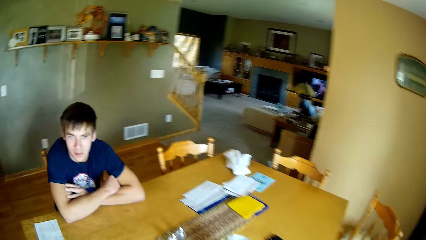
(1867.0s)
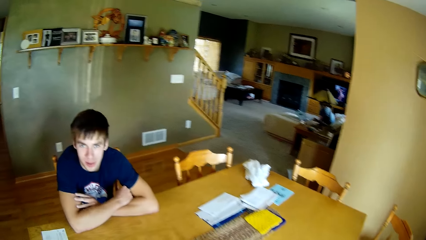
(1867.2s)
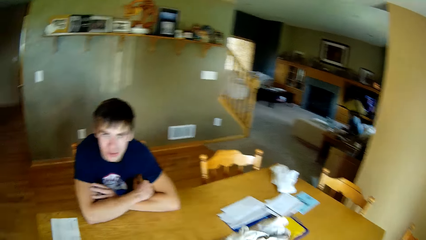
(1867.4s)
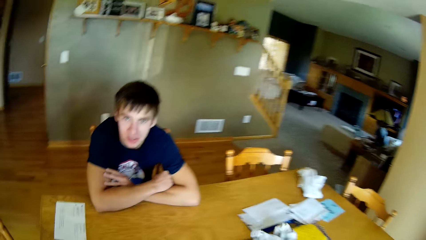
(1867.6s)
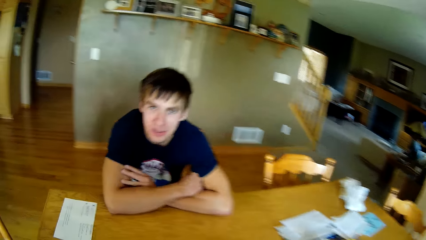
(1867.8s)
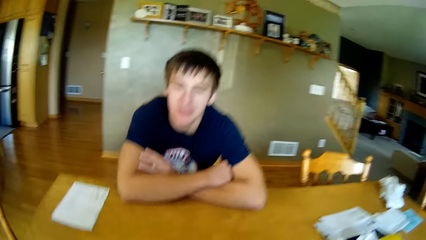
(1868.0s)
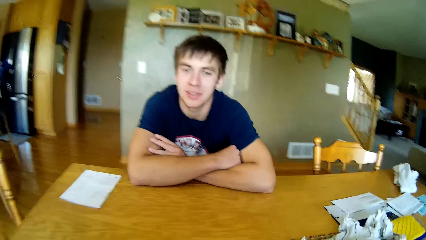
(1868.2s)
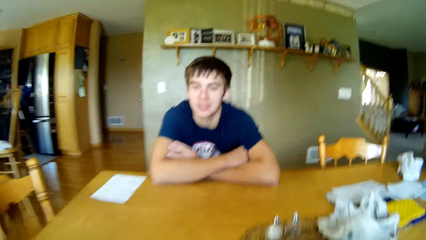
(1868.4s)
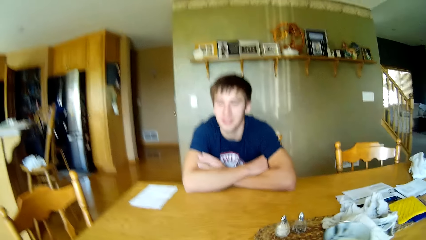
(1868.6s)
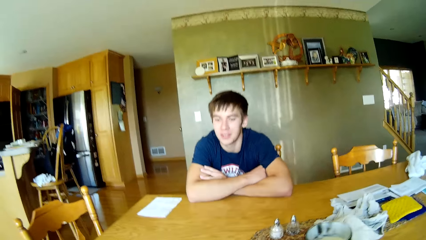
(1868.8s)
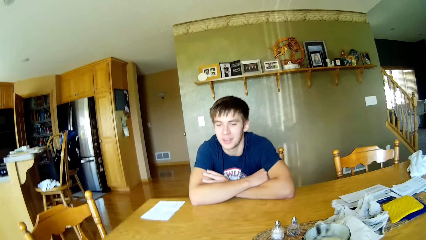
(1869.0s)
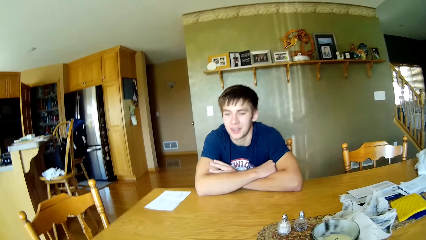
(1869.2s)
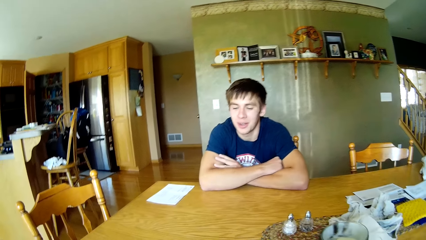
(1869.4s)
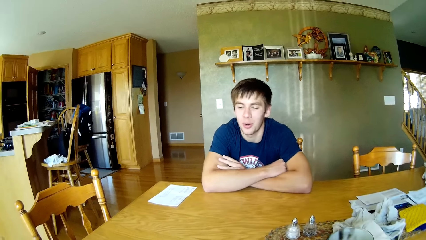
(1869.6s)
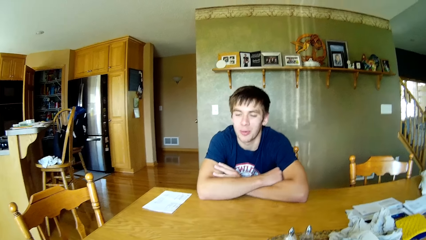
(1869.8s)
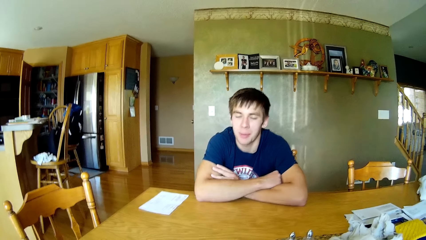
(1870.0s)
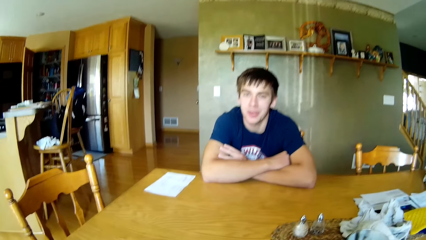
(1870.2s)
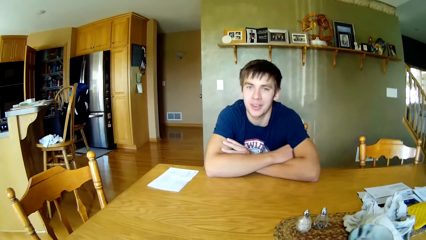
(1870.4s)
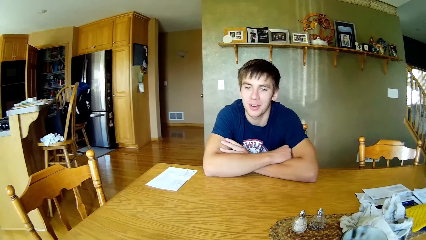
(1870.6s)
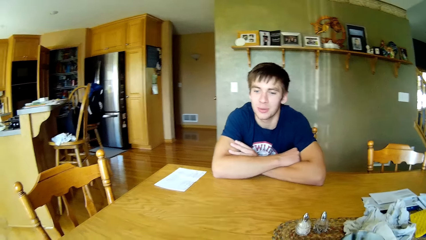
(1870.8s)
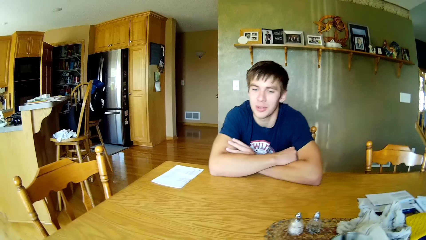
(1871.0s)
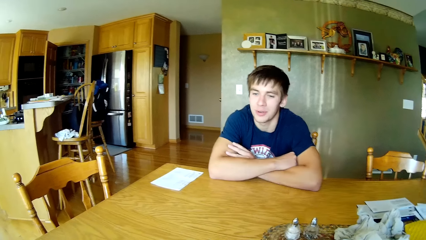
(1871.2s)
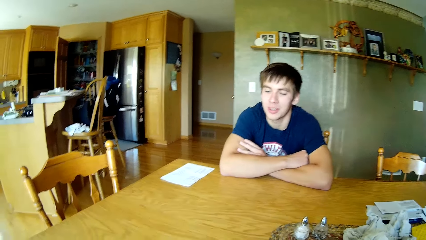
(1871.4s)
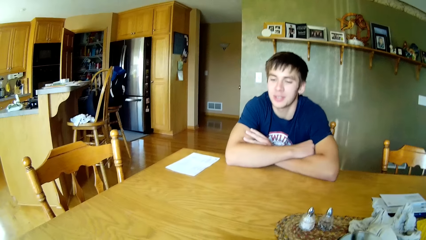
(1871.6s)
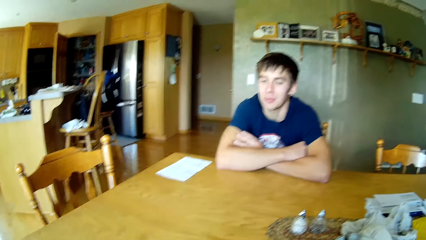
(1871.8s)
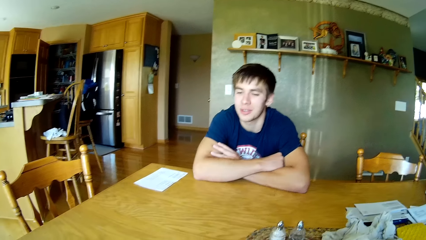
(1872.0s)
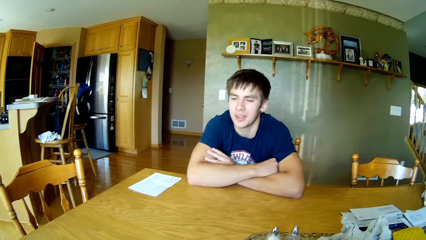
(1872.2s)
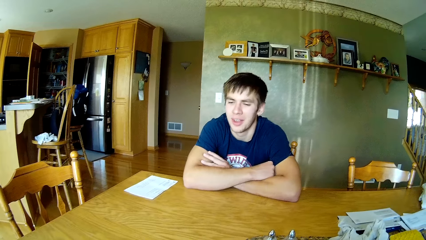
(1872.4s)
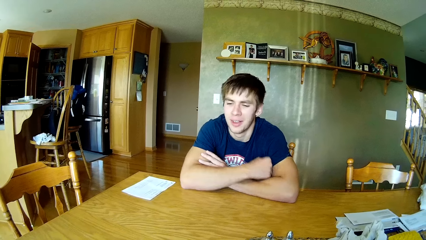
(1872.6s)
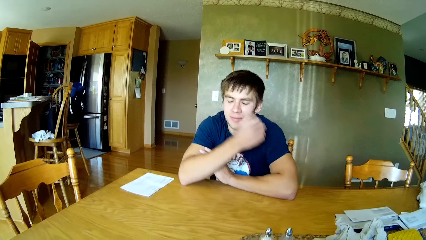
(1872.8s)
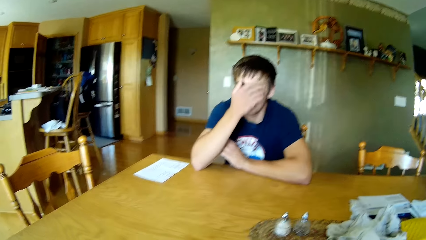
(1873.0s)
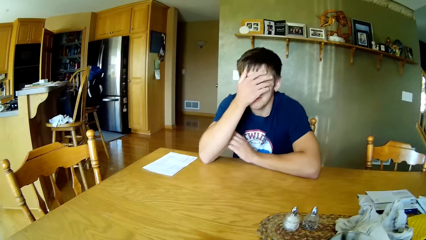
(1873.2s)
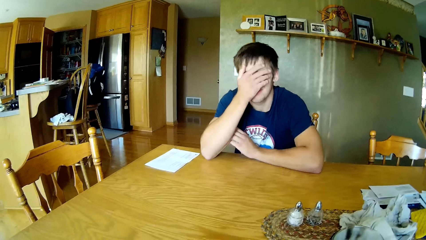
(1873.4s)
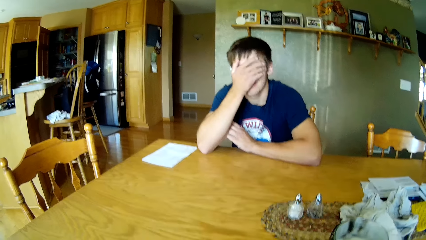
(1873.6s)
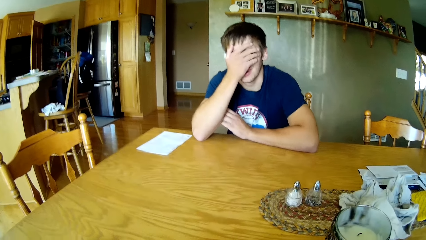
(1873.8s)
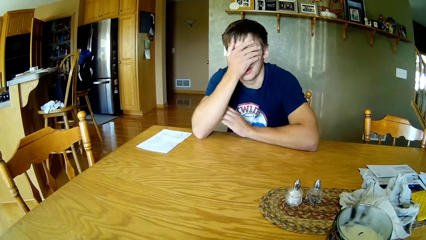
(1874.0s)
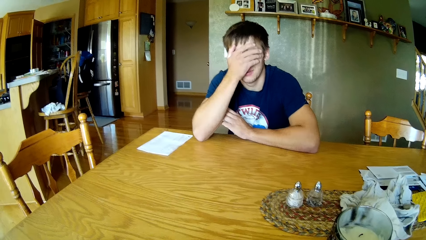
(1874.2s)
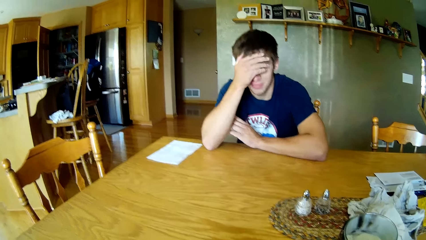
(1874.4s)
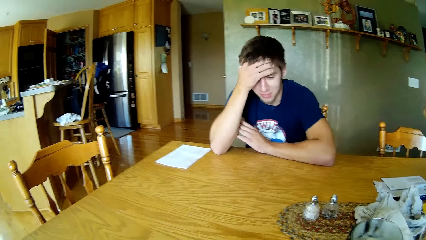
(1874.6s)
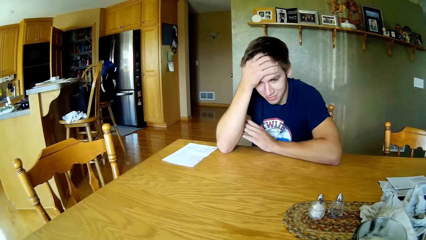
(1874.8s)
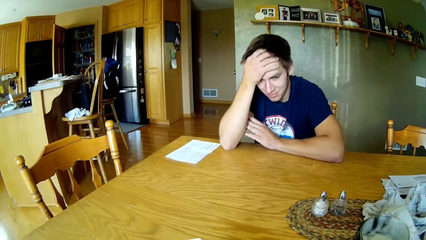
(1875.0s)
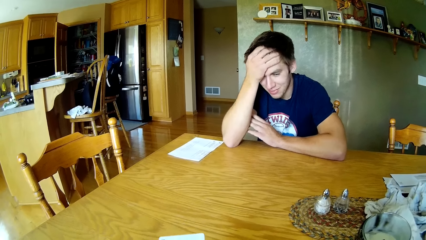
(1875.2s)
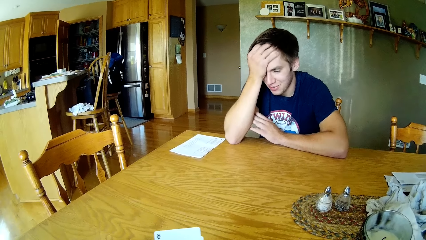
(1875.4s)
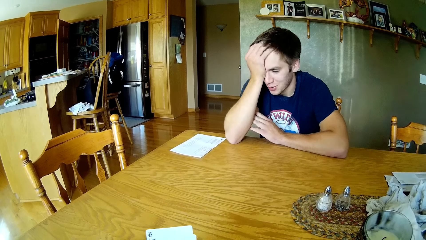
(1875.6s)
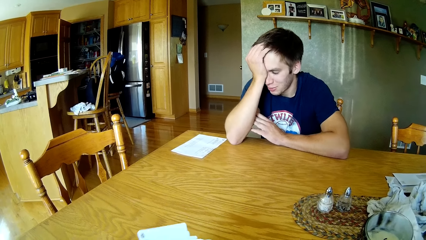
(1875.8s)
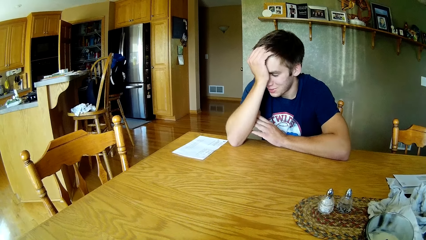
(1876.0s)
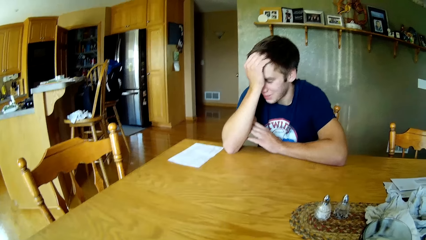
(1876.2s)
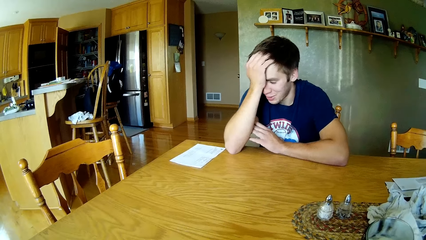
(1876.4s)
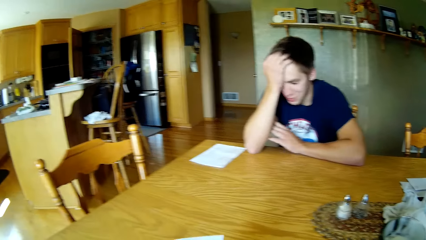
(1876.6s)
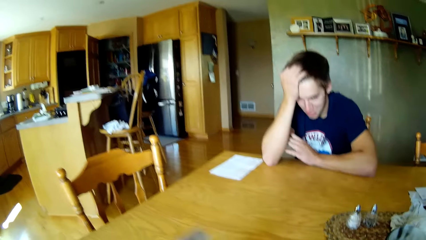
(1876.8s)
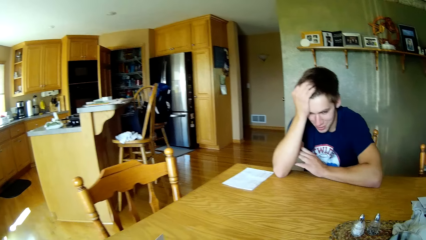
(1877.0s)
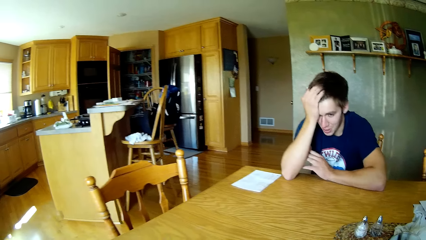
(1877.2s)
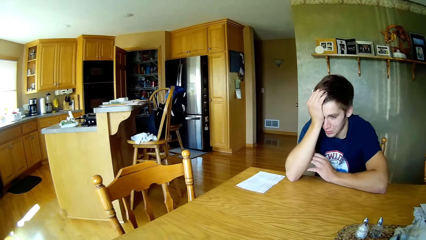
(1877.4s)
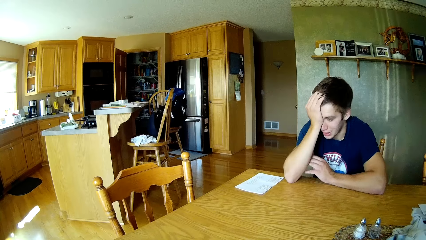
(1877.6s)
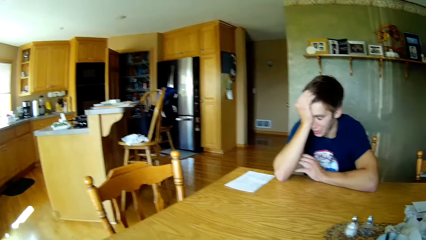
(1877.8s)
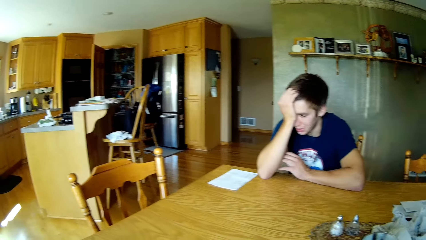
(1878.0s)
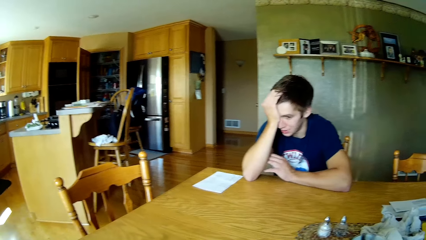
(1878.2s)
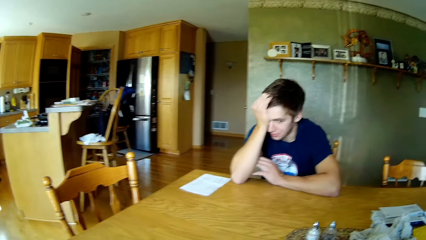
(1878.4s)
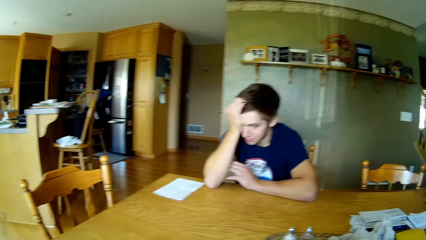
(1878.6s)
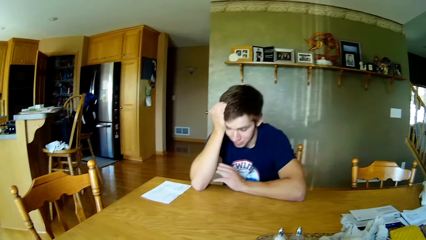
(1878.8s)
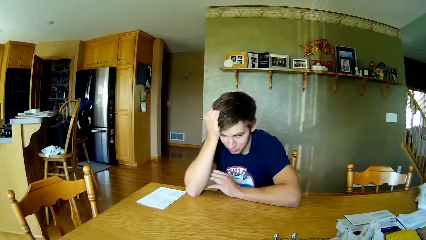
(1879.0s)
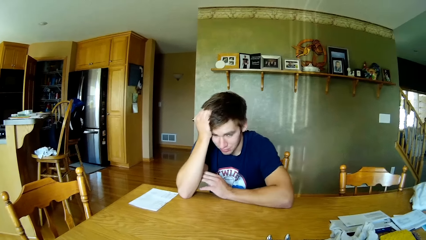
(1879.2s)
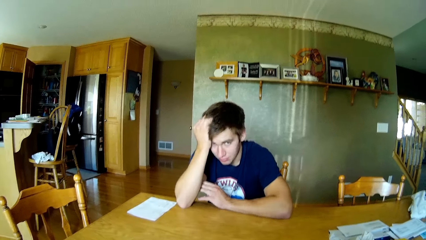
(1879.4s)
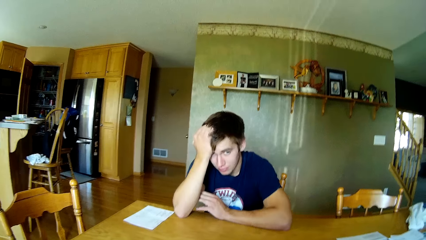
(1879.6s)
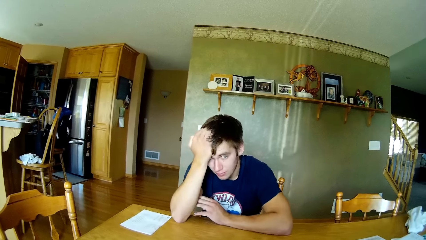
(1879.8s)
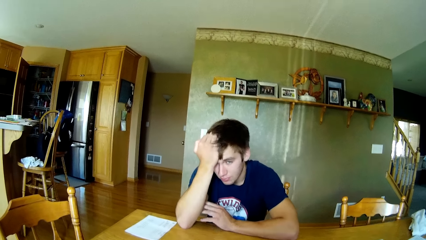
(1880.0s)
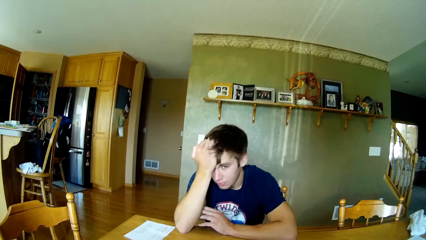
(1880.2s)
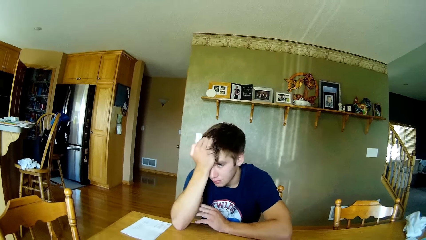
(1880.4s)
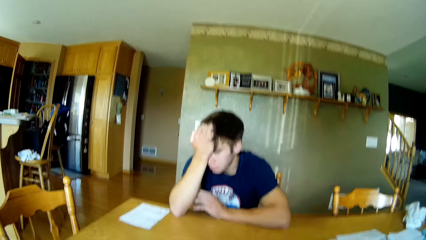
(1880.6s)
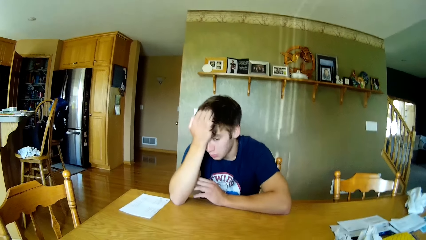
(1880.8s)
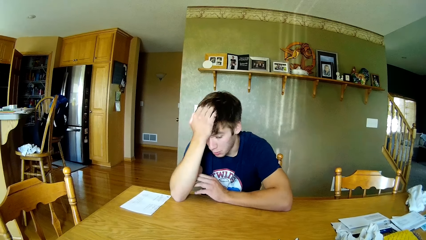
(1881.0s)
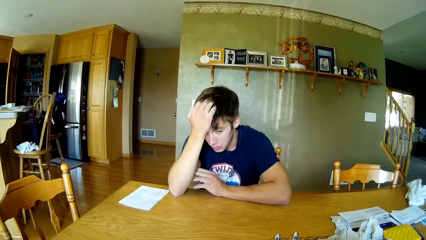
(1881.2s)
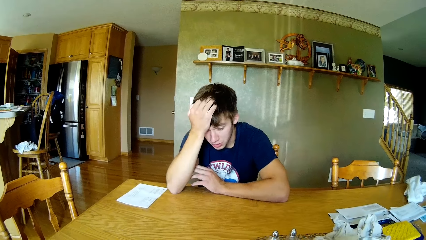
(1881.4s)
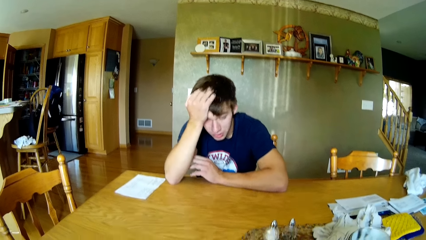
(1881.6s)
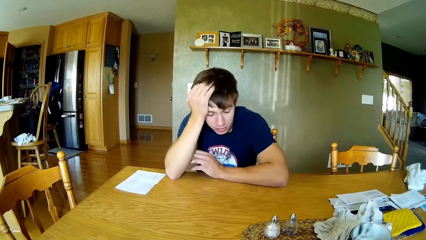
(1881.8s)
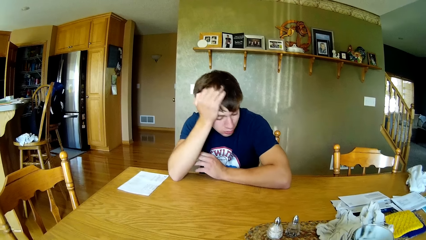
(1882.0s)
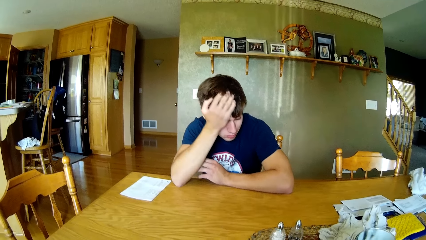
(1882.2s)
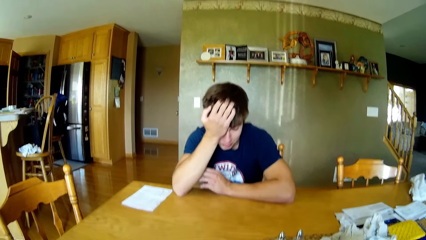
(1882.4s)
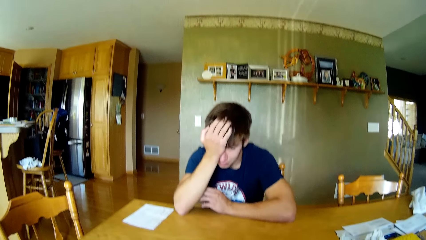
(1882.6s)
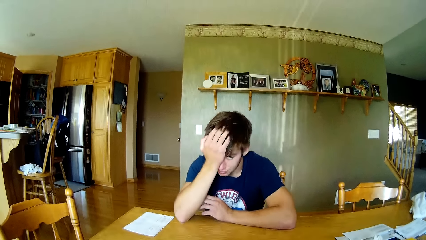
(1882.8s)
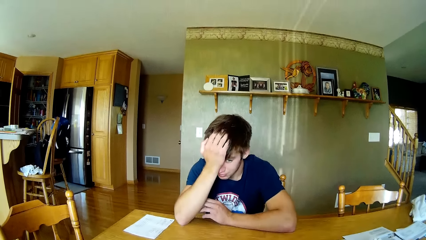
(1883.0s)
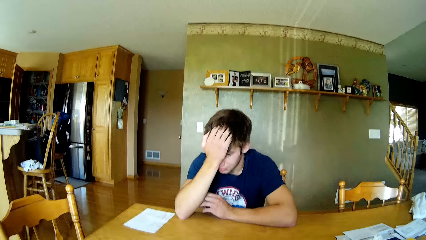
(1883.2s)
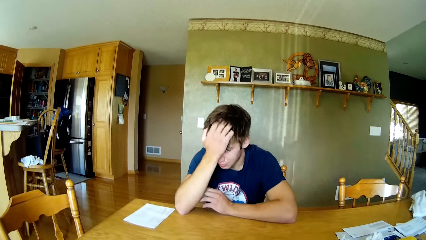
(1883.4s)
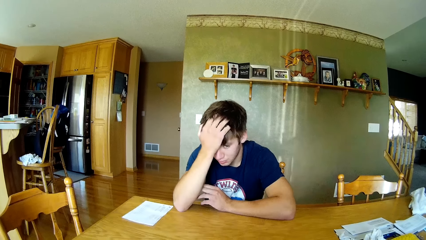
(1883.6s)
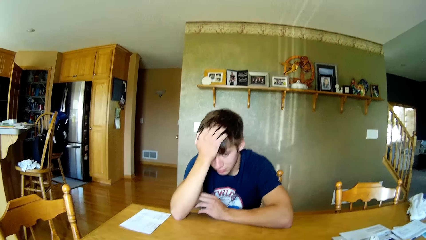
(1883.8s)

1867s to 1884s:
The camera wearer sits in the house. A man talks to the camera wearer. The camera wearer looks at the man. The man touches the face with his right hand.
